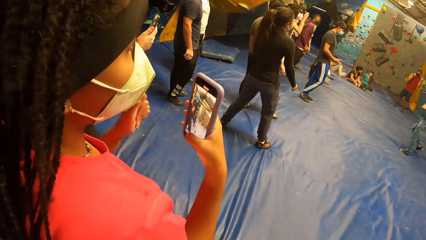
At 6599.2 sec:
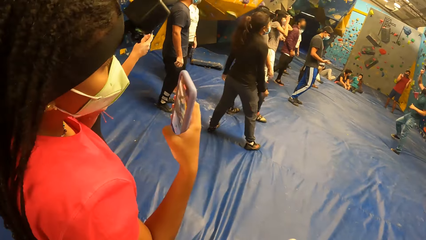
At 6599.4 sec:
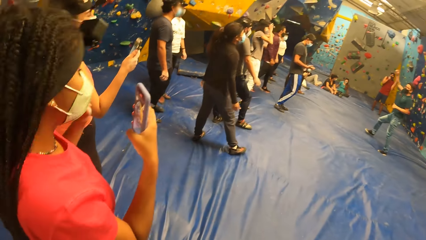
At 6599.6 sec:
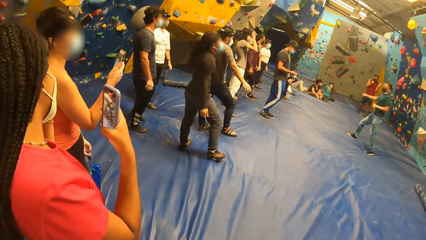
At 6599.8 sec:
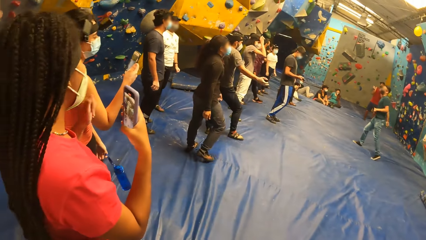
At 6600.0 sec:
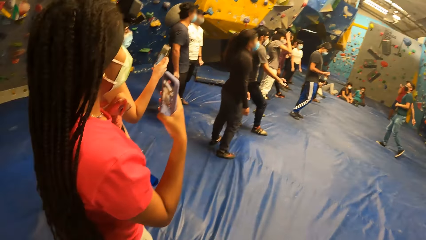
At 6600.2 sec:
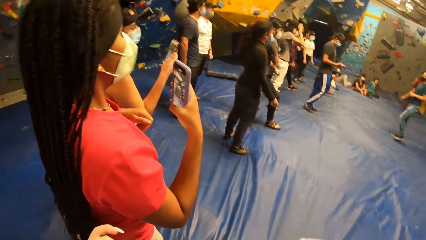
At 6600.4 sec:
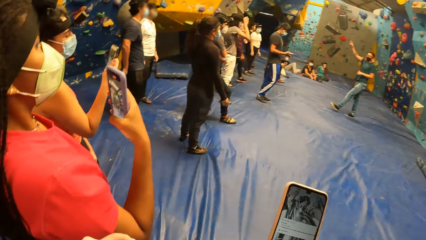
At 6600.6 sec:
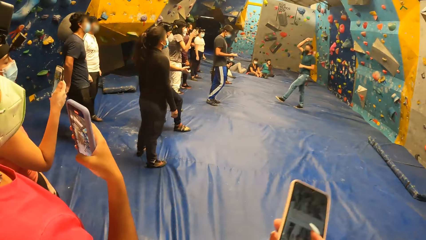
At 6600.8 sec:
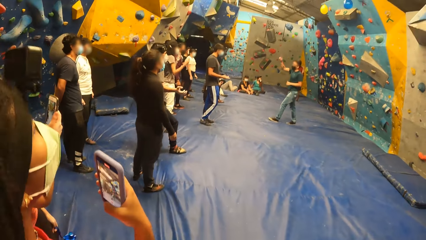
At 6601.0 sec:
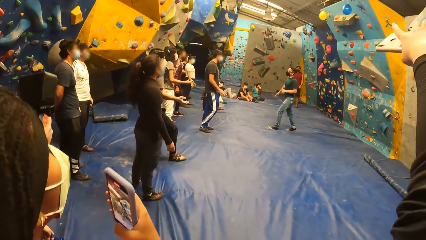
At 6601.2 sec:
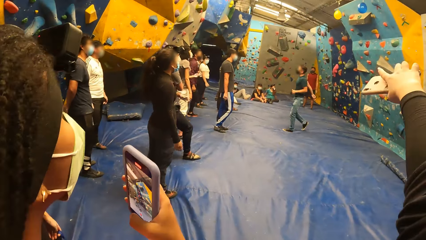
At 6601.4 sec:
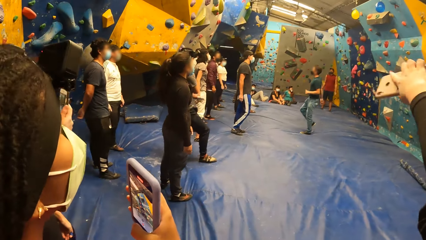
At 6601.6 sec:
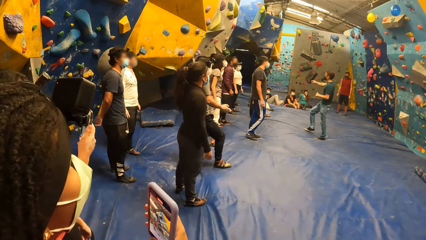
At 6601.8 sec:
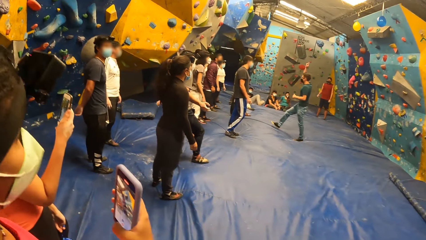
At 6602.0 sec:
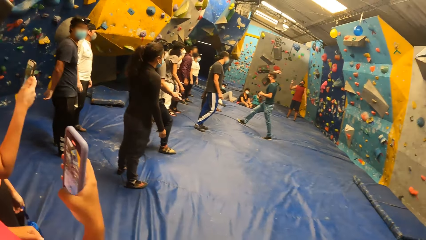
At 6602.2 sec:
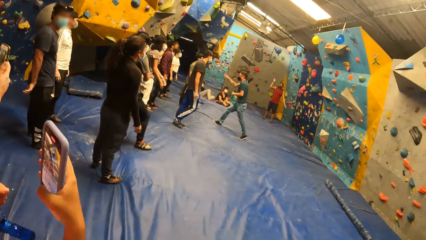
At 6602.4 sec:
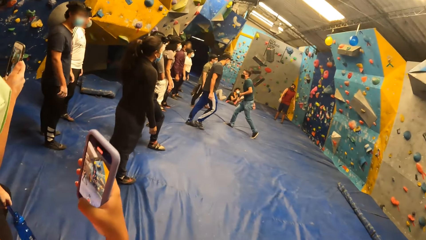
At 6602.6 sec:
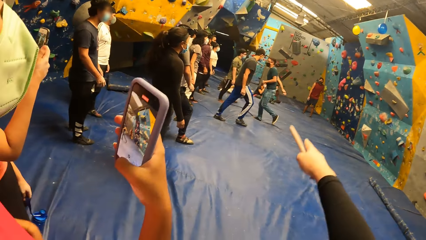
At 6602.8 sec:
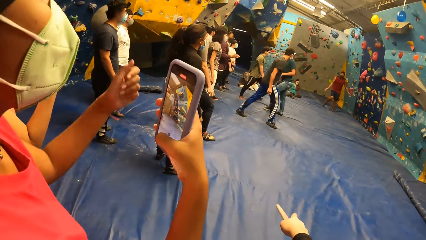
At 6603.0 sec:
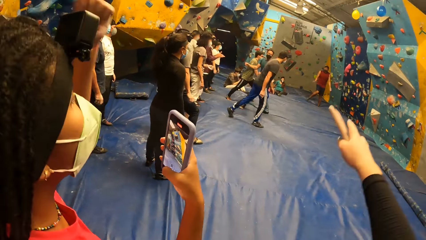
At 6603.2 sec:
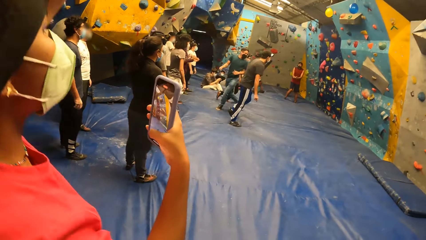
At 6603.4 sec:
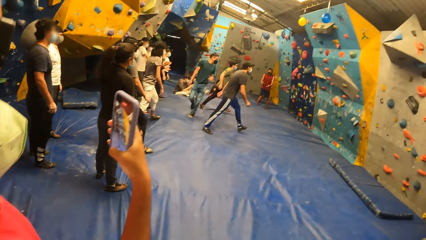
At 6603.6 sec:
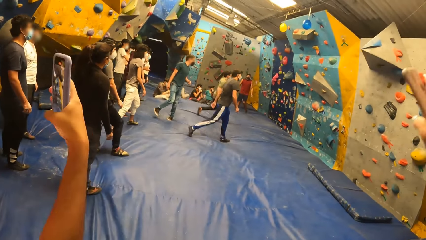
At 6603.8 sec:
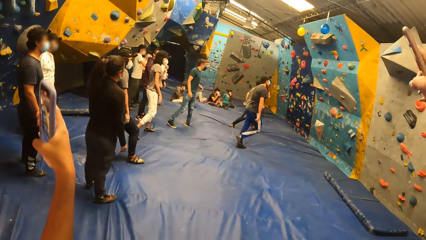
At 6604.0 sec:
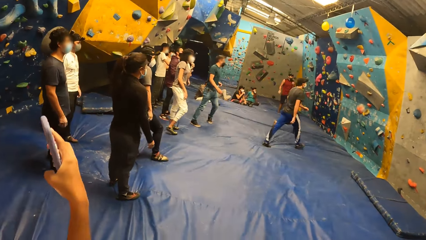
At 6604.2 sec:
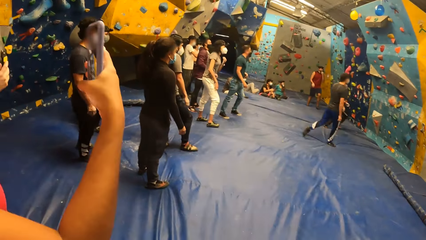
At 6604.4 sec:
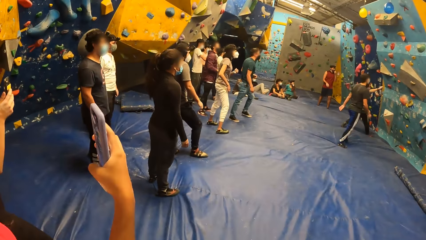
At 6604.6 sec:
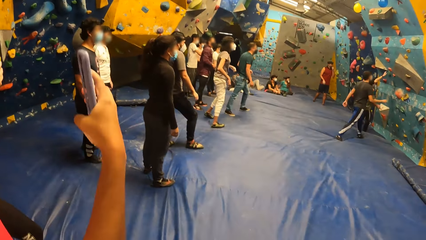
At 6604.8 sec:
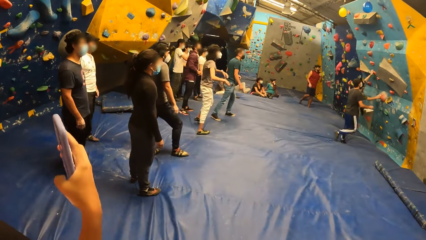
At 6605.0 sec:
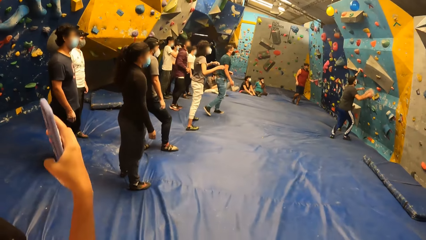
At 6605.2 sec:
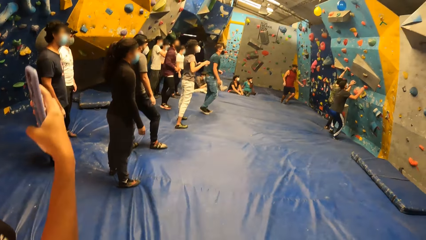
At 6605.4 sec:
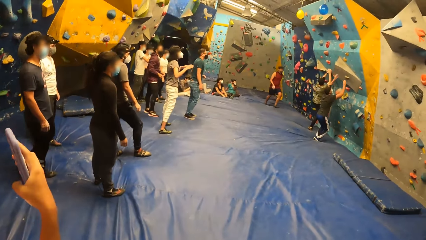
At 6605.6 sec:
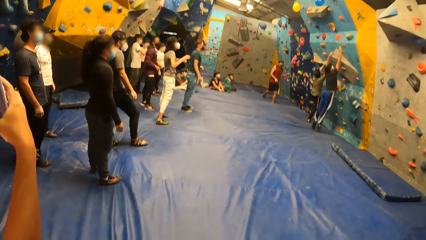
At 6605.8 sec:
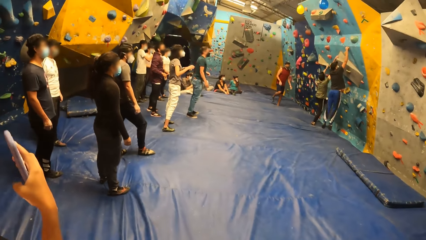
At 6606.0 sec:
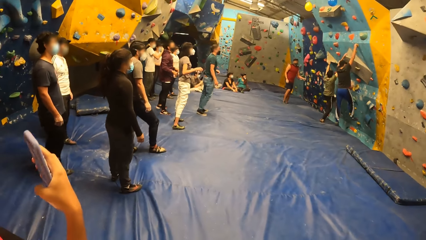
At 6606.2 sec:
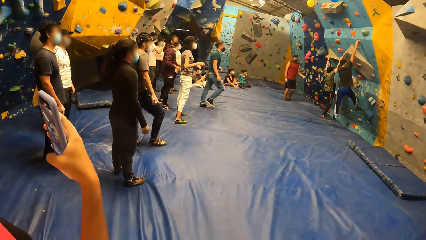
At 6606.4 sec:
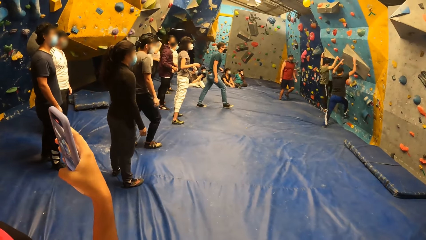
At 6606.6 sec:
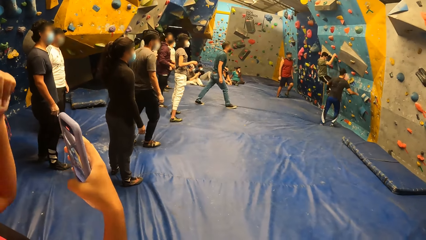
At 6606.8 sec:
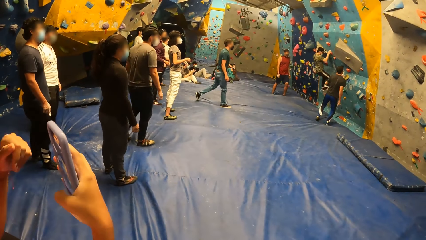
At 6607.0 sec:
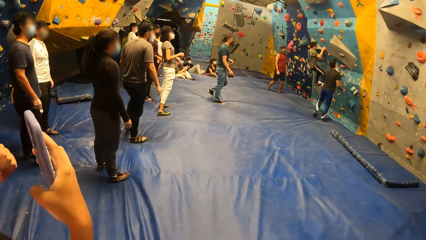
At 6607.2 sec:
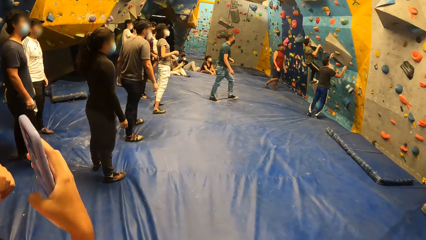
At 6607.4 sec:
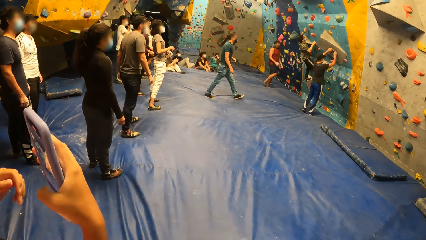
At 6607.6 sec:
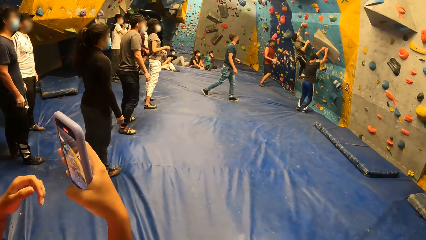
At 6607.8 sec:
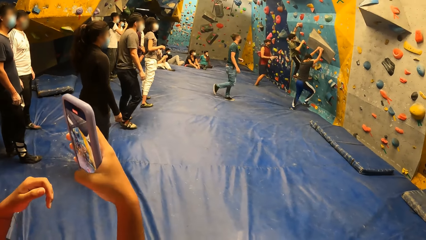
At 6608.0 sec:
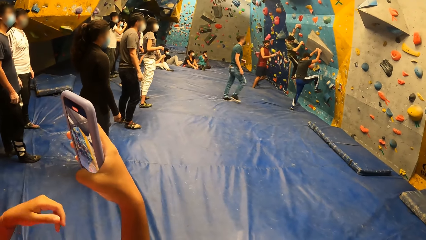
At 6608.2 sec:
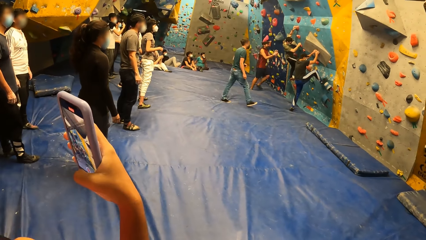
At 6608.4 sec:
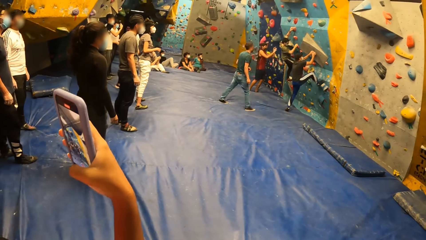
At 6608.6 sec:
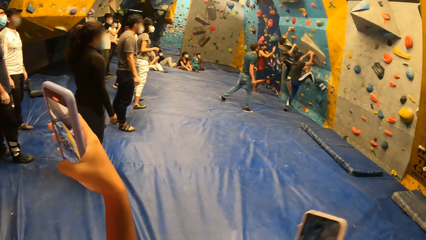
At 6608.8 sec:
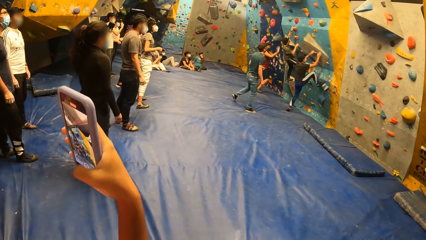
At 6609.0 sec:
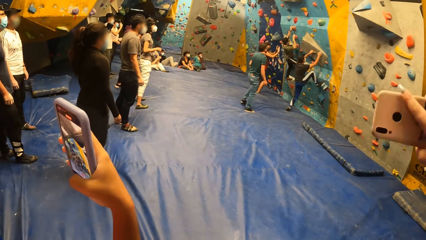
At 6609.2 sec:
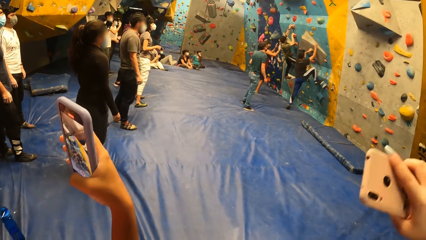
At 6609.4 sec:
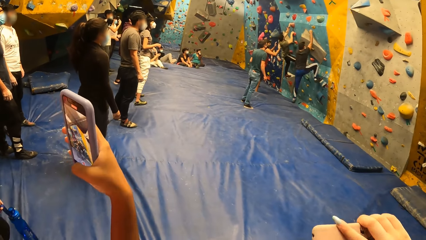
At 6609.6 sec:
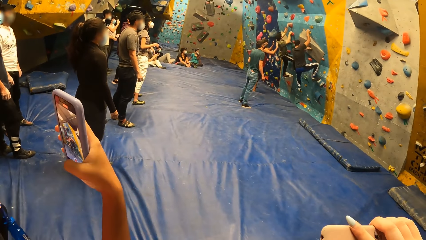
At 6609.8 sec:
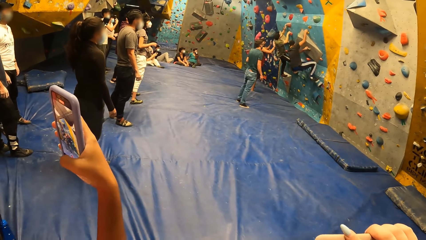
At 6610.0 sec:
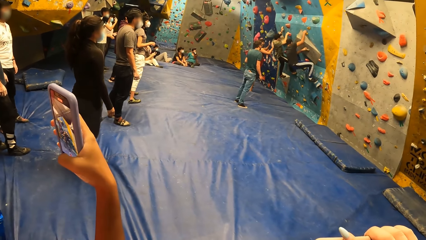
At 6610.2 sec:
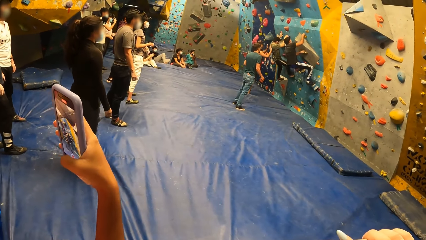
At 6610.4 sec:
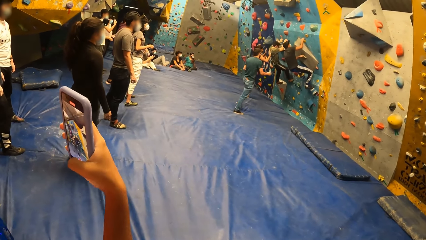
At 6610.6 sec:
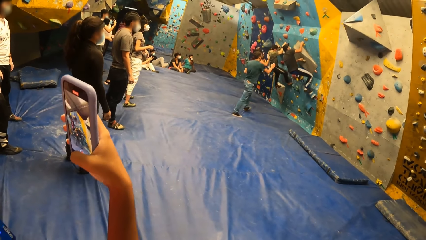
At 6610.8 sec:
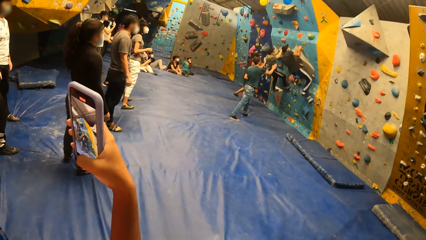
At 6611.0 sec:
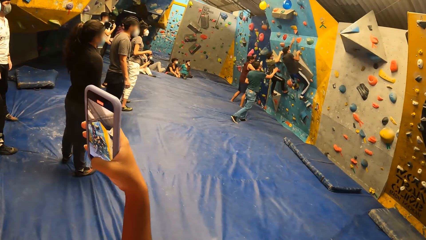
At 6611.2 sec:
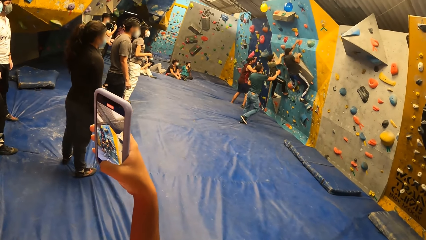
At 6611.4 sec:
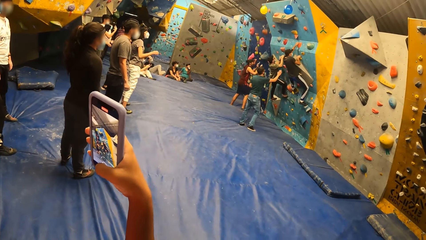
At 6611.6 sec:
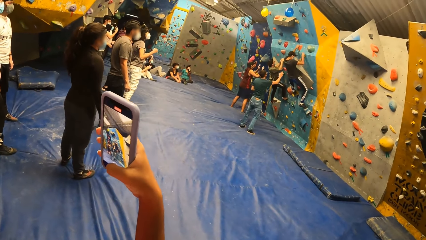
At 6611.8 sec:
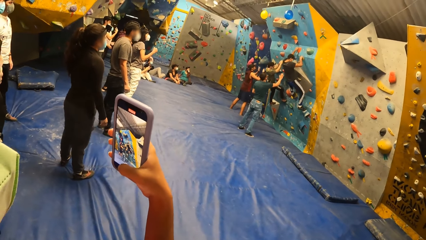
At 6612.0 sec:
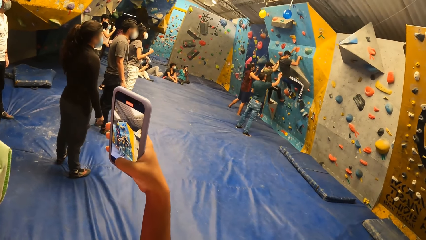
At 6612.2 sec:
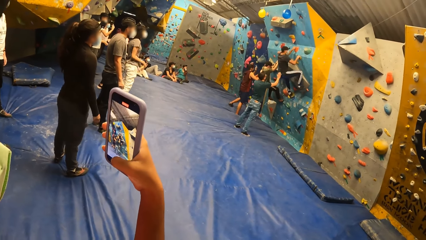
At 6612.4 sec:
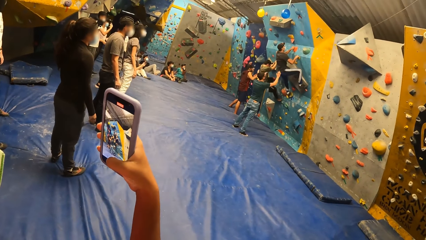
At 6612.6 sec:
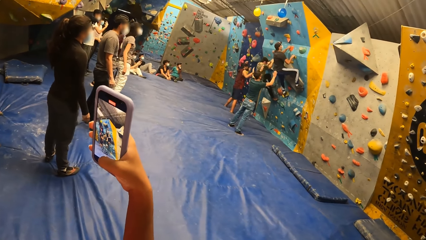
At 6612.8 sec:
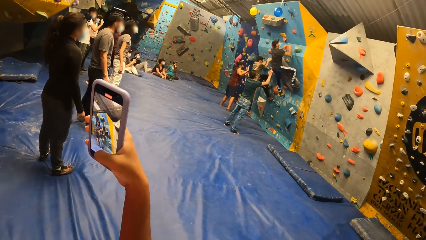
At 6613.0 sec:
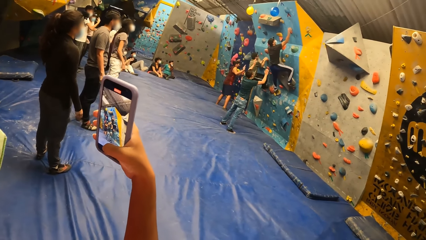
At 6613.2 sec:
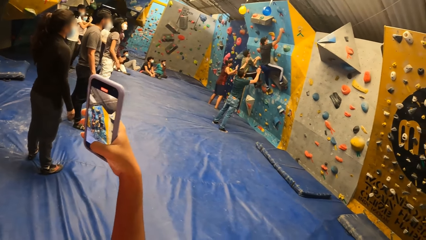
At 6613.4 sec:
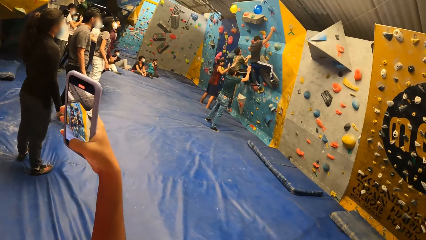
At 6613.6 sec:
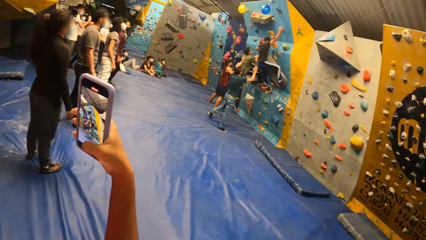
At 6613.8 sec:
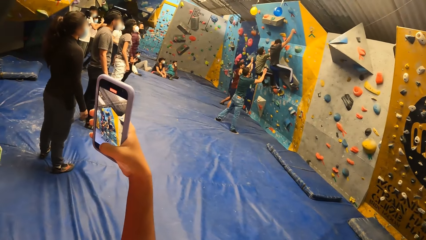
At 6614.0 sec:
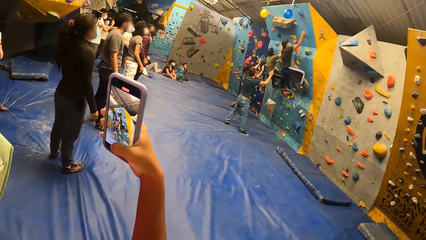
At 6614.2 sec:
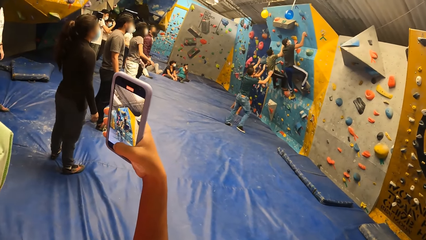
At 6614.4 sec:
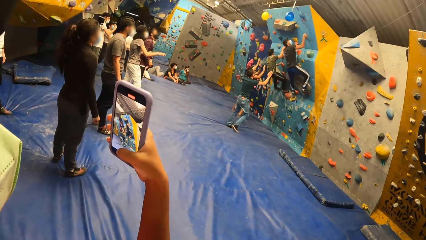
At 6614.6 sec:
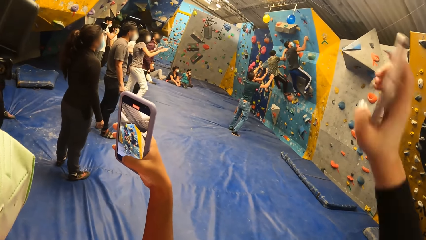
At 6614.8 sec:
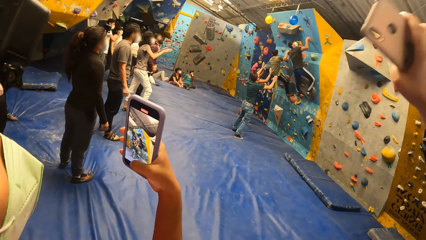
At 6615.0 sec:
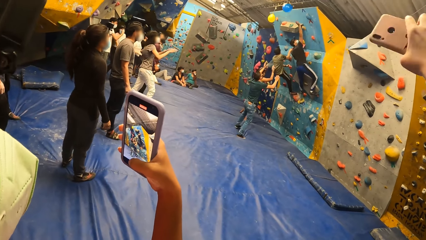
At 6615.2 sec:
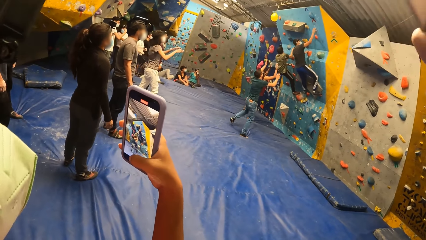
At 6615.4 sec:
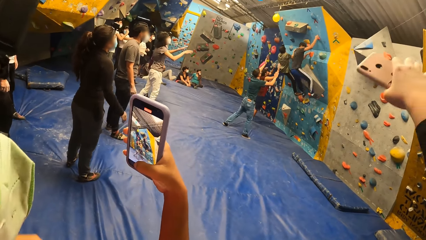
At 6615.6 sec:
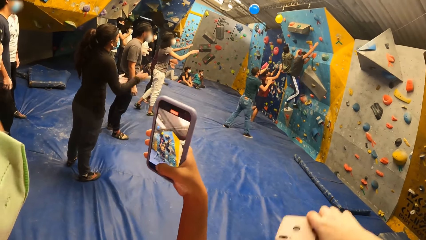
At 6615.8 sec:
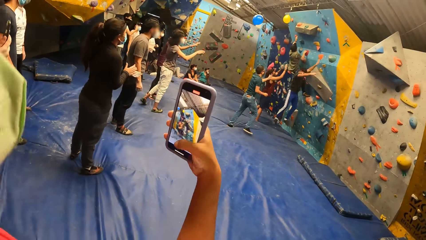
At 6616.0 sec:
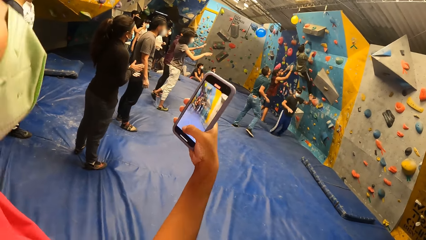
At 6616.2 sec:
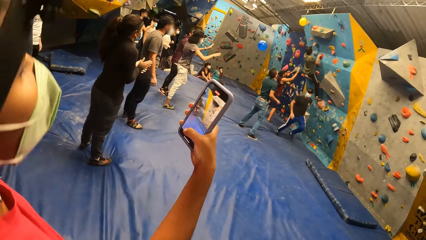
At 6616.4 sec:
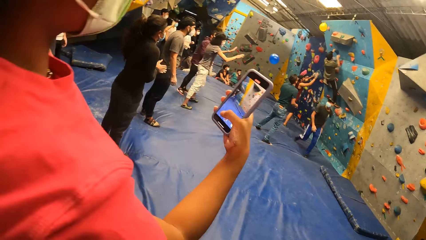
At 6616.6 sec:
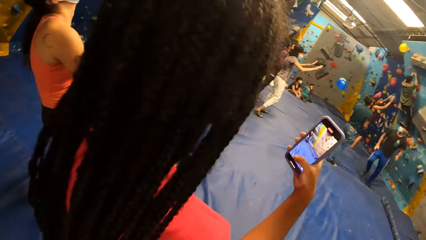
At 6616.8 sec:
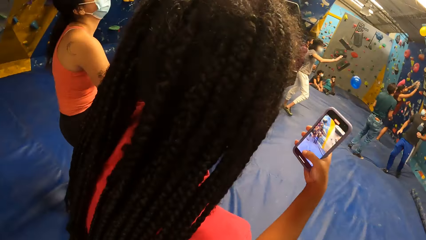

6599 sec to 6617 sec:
The camera wearer shows the phone. They raise the right hand with the phone. They drop the right hand with the phone. They raise the right hand with the phone. They wave the right hand with the phone. They lift the right hand with the phone. They drop the right hand with the phone. A woman records with a phone. The camera wearer shakes the left hand with the phone.
